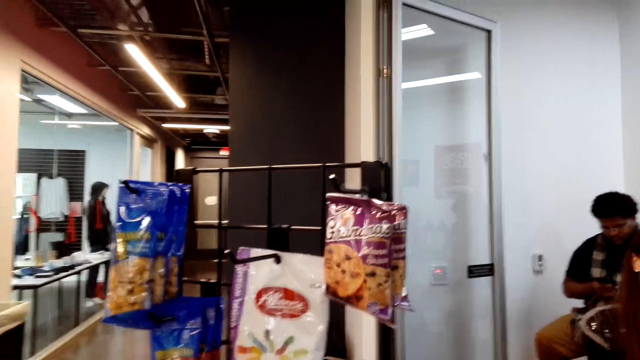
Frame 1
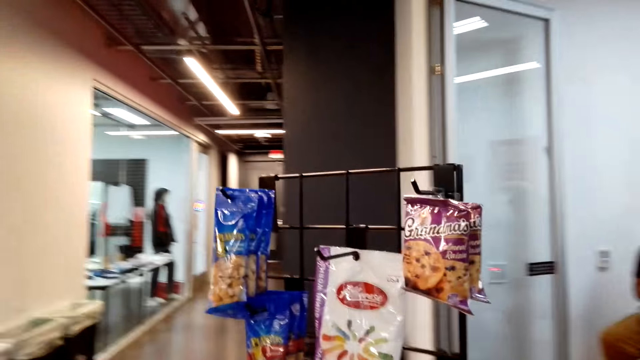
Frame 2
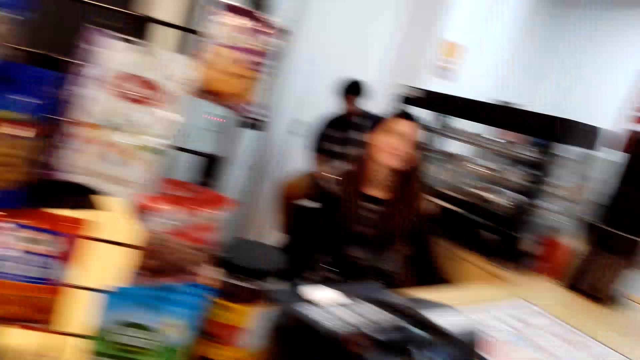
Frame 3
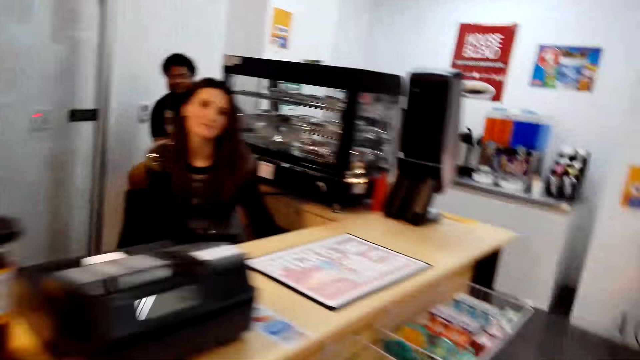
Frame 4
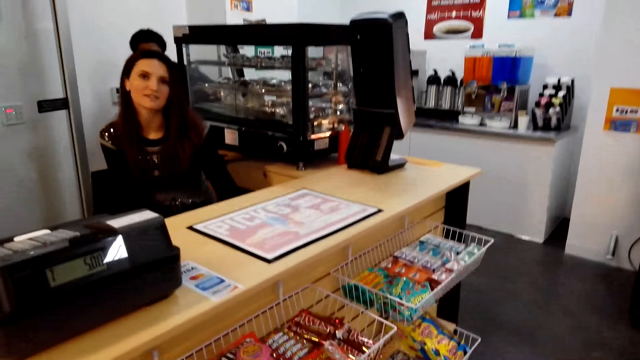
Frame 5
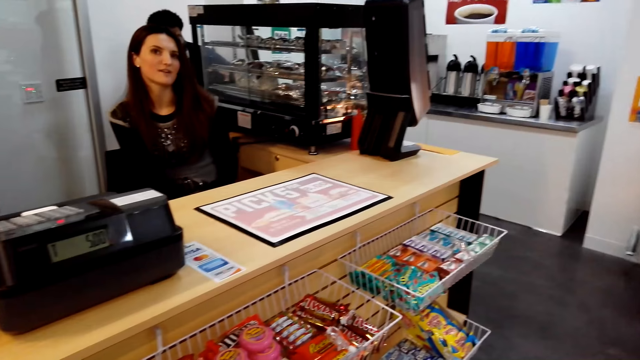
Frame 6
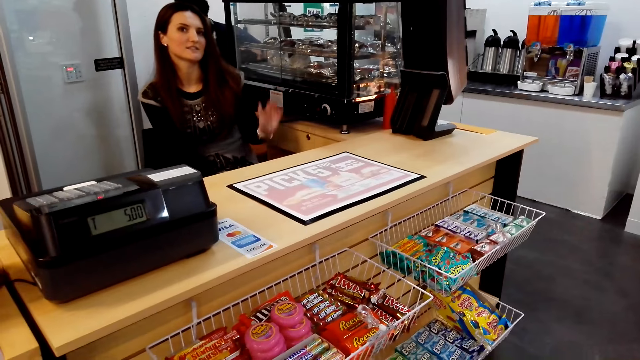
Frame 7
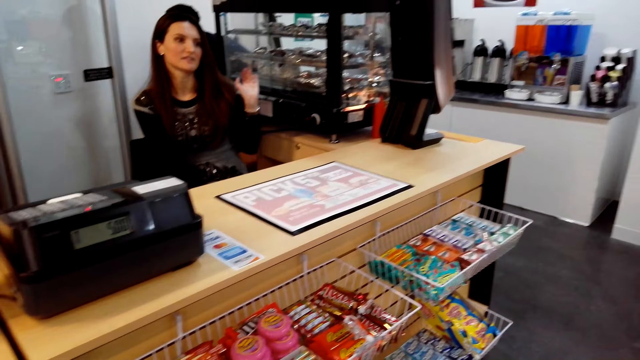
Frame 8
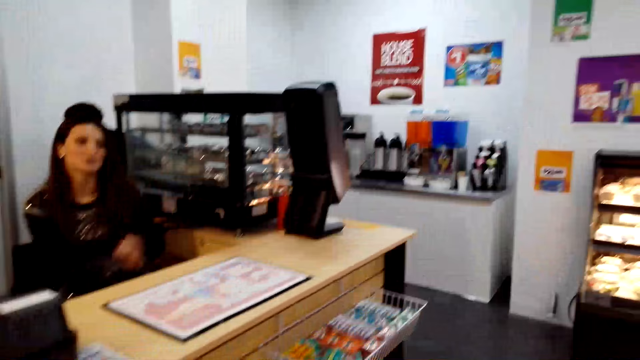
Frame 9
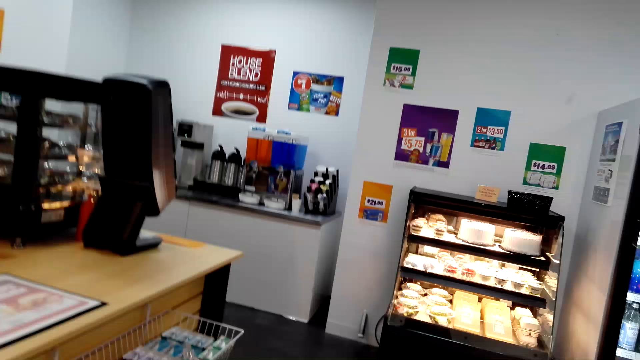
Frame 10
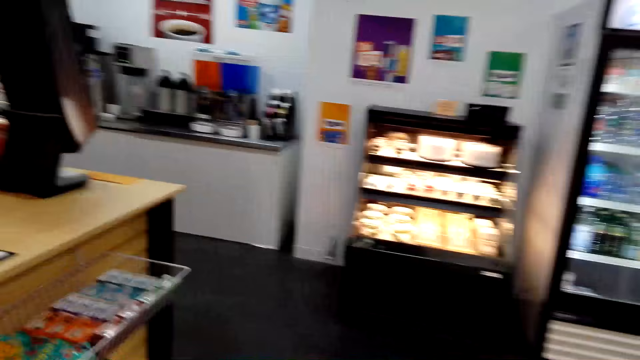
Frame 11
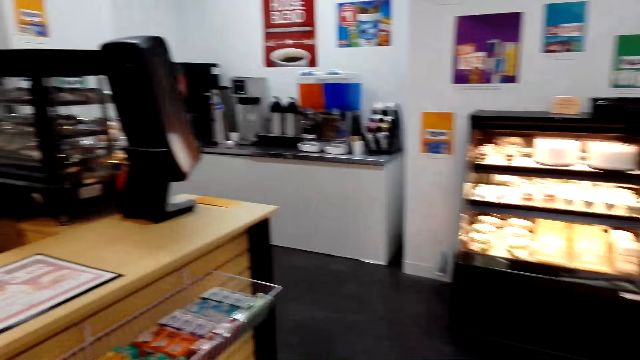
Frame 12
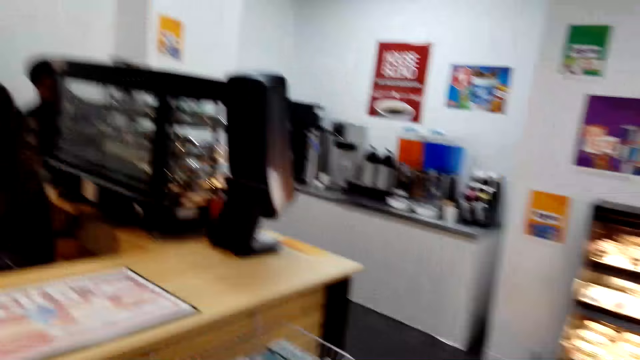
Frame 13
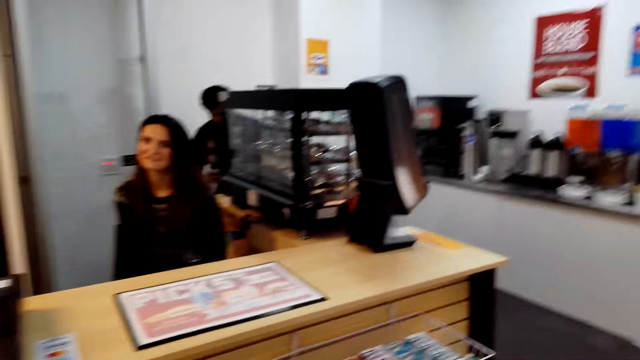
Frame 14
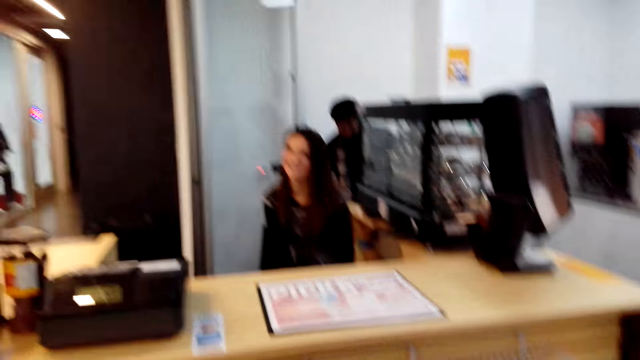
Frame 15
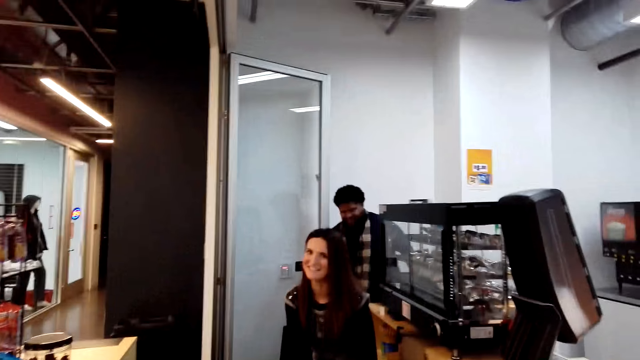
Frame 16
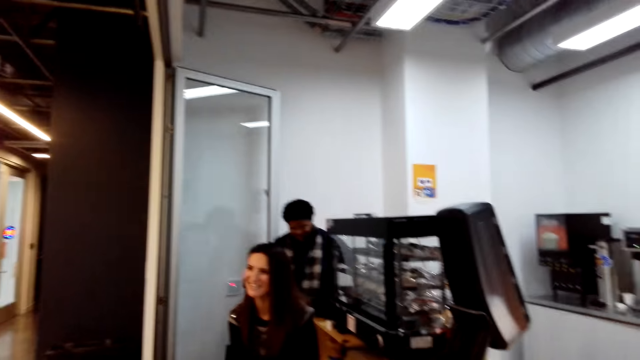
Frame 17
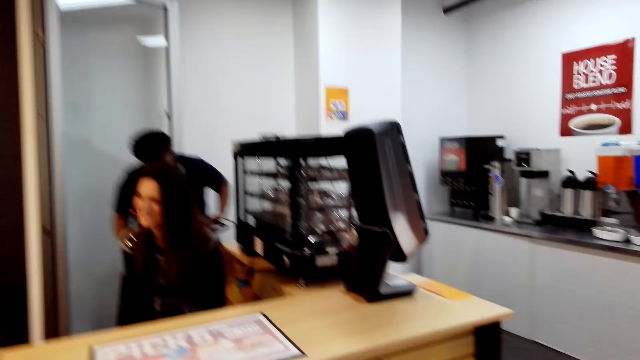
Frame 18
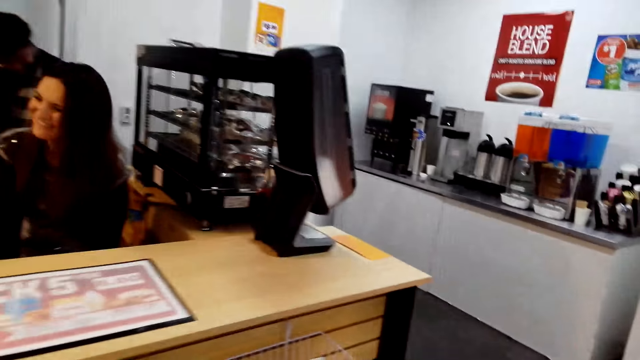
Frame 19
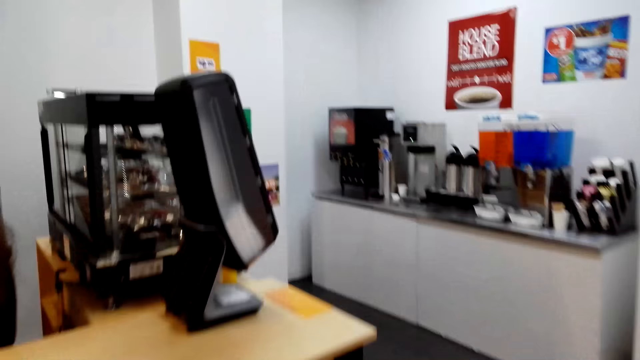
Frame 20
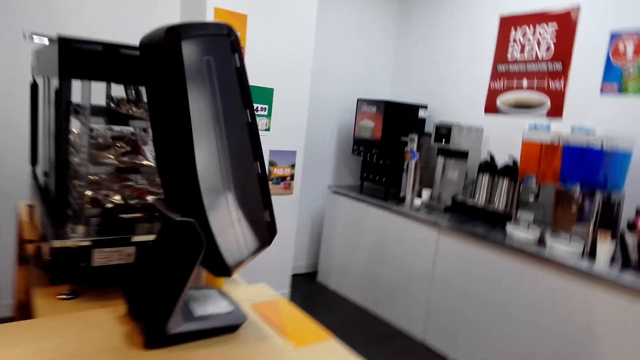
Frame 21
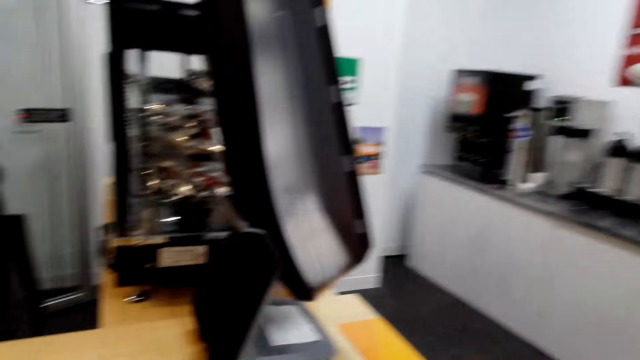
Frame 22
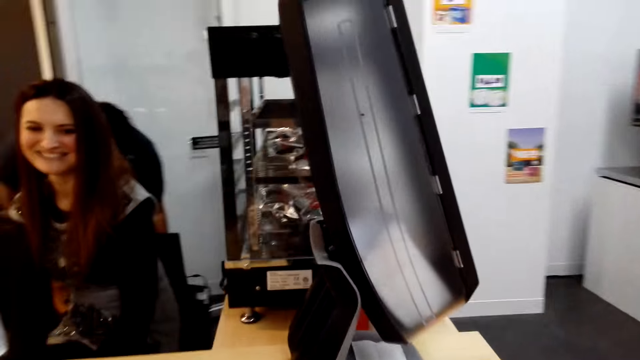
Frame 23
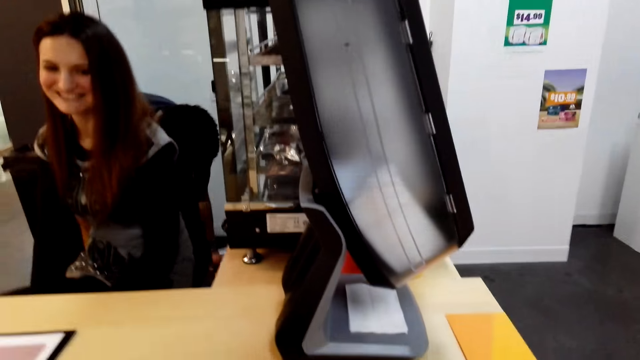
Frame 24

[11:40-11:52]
The camera wearer converses with the cashier. A woman answers another woman. A woman lifts up her hand and puts down her hand. The camera wearer converses.

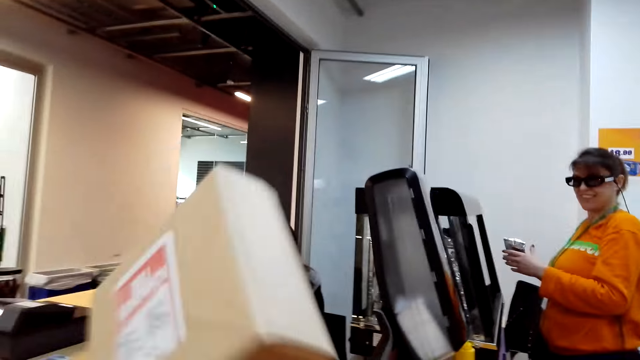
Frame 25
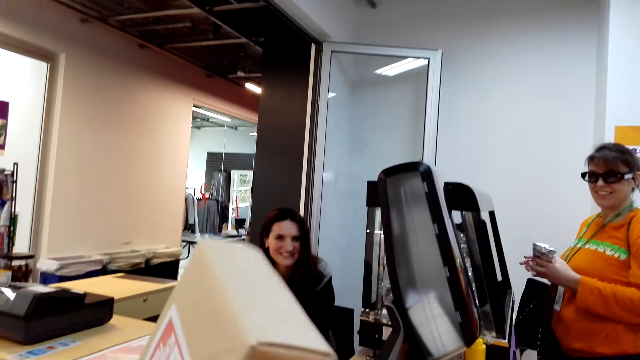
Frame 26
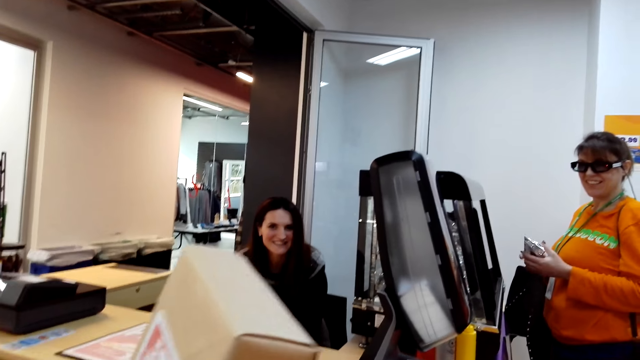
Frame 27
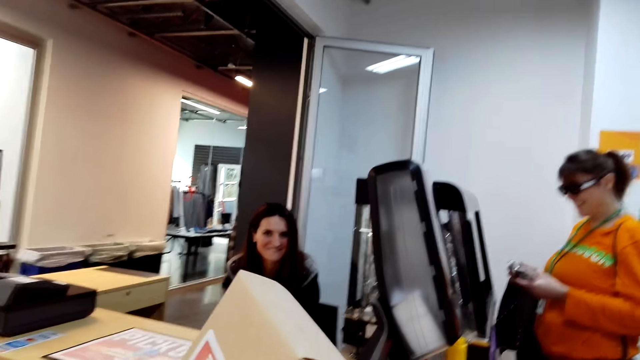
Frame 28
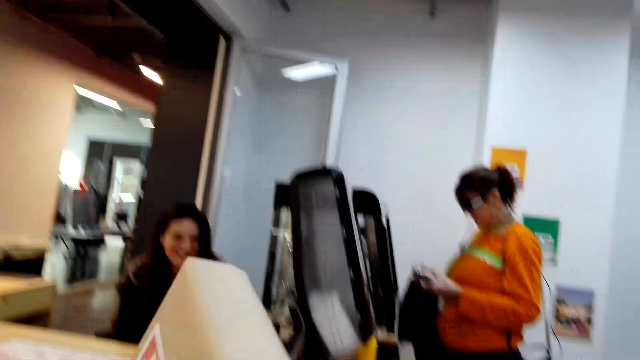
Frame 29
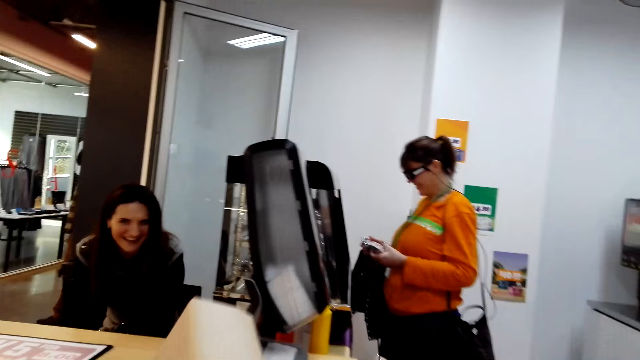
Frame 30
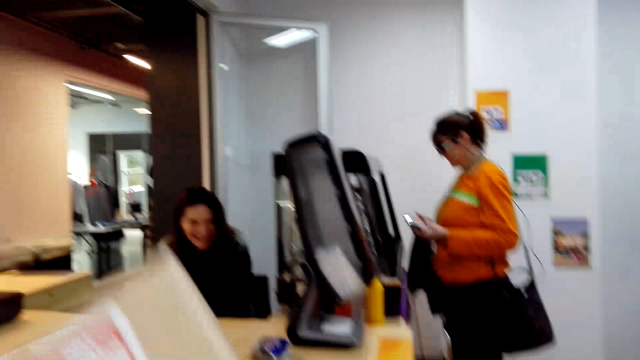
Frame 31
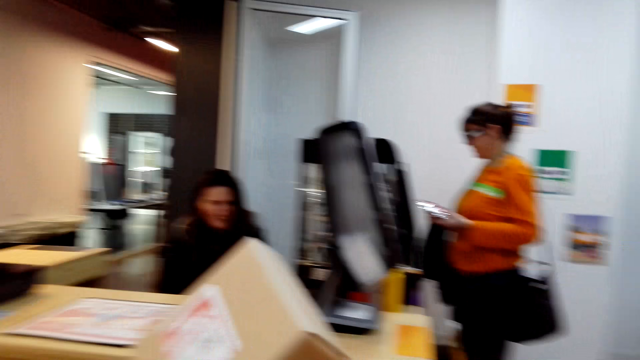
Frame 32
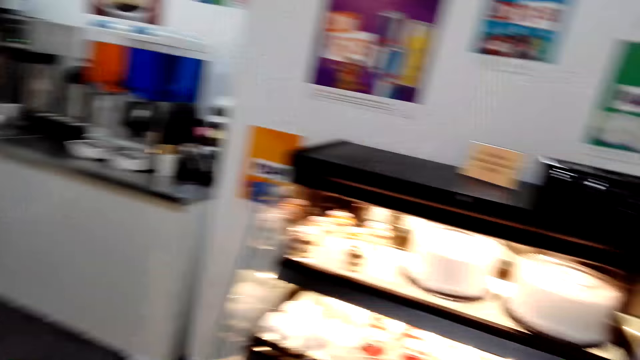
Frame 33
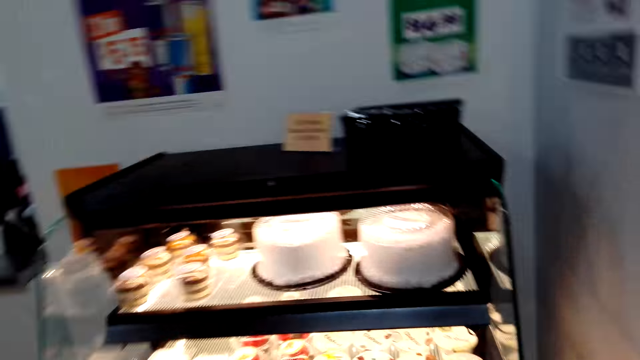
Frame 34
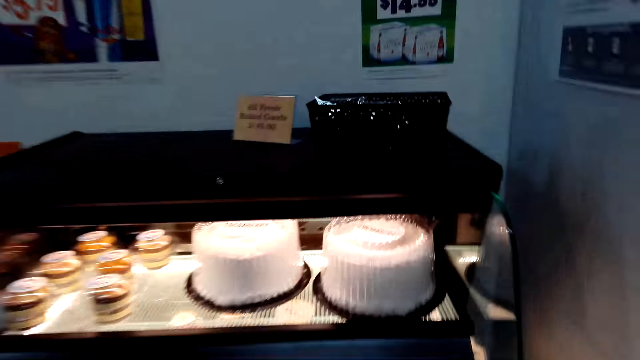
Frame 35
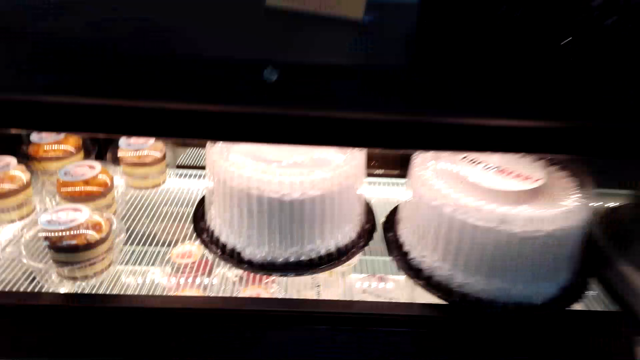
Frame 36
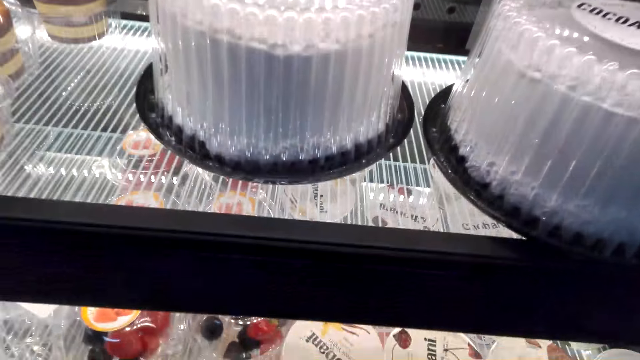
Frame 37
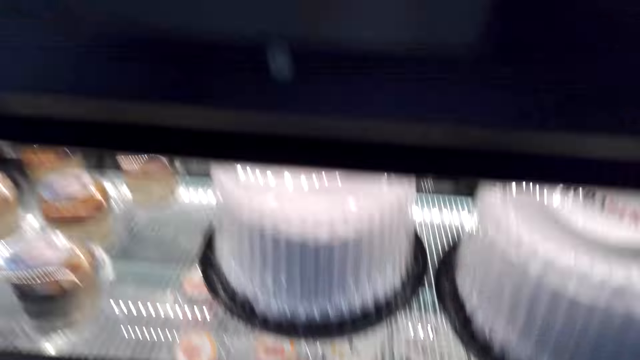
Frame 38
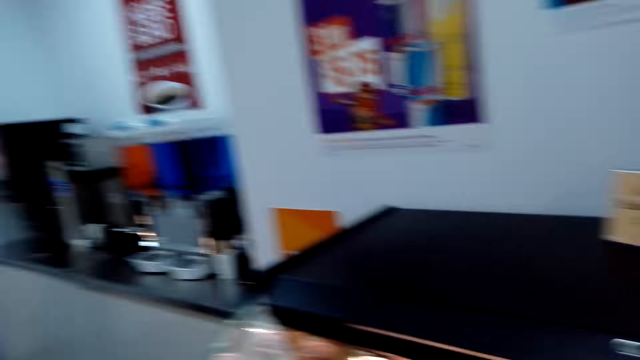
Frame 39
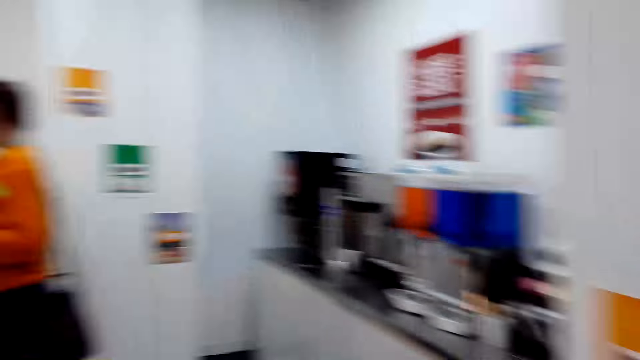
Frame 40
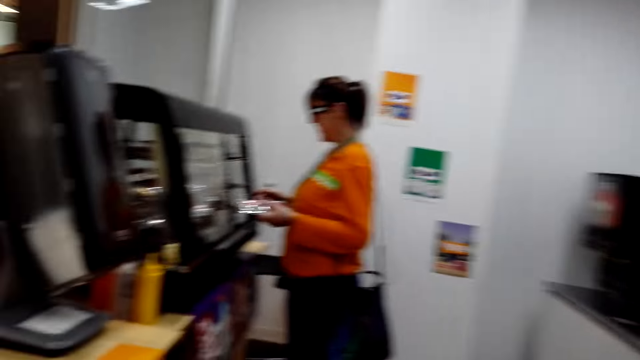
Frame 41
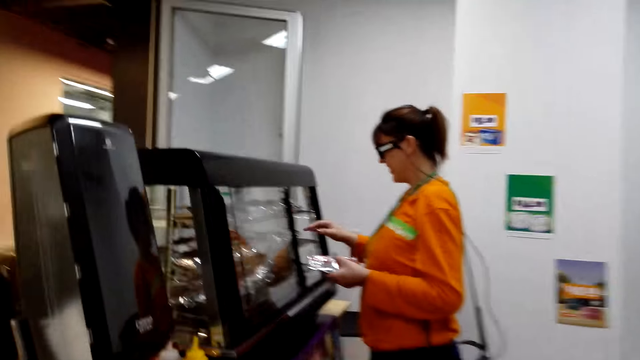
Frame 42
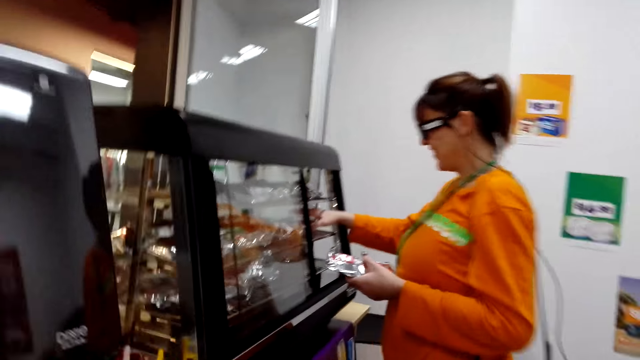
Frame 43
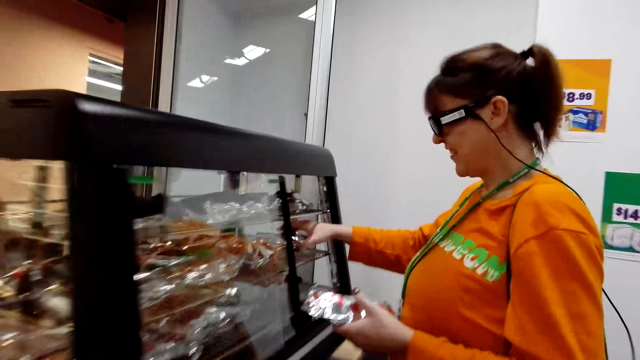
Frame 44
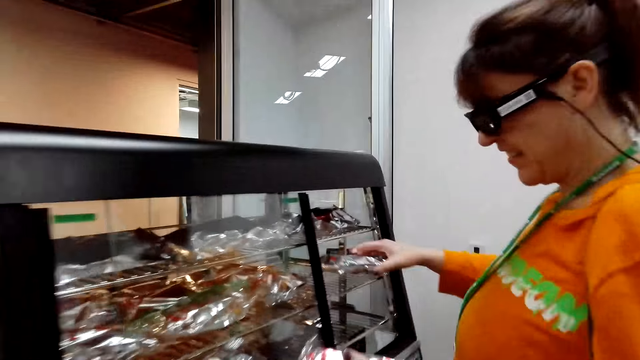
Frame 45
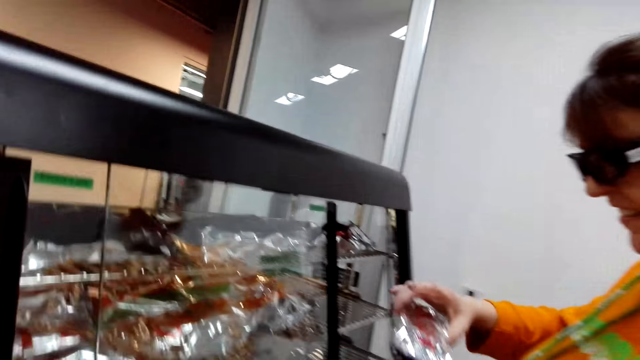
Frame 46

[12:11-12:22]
The camera wearer lifts up the packet. They shake the packet. They look at the cake. They turn around. A woman picks a snack.
